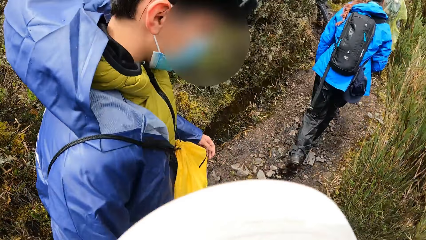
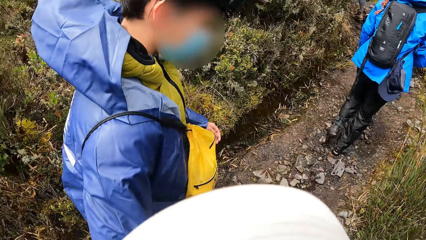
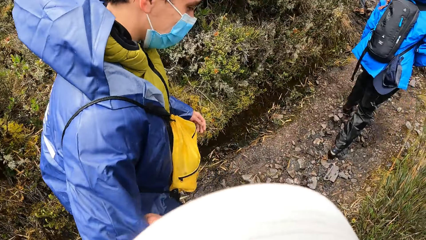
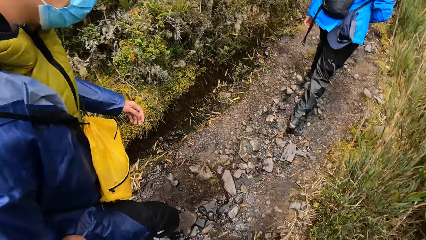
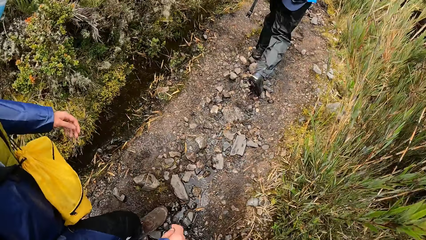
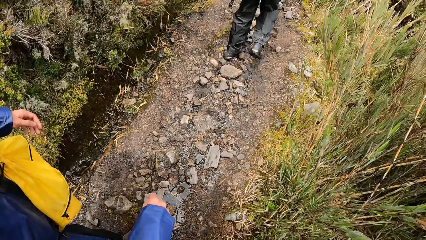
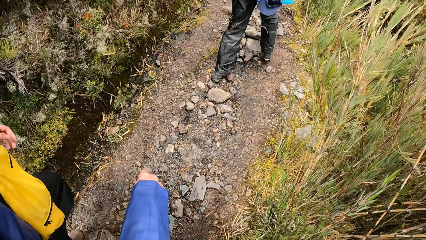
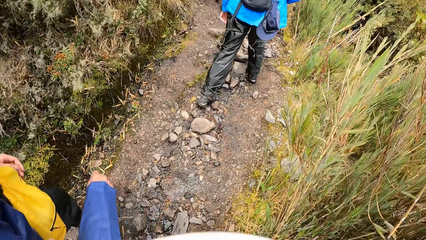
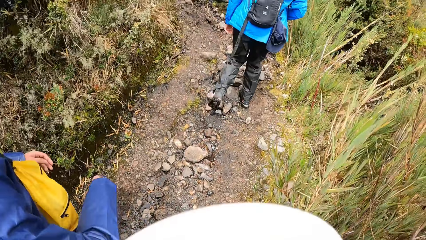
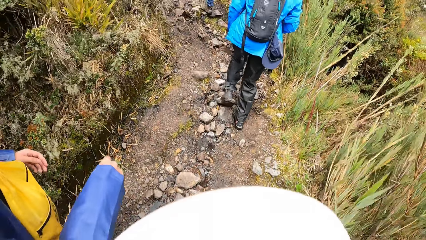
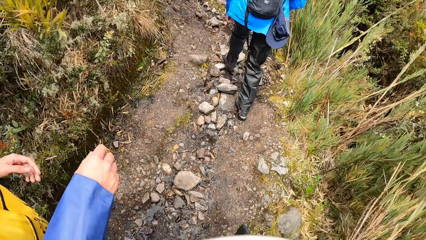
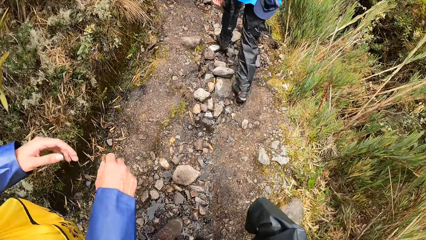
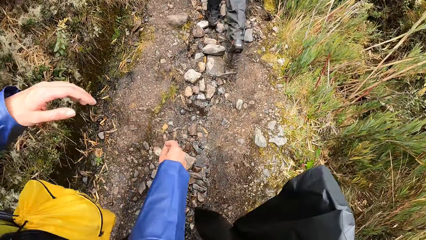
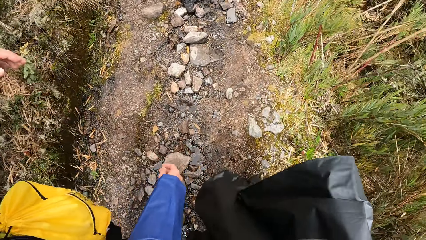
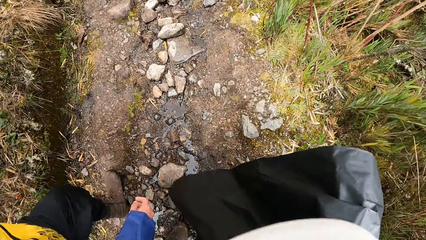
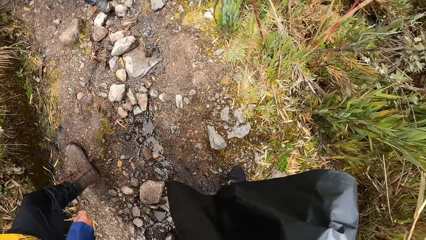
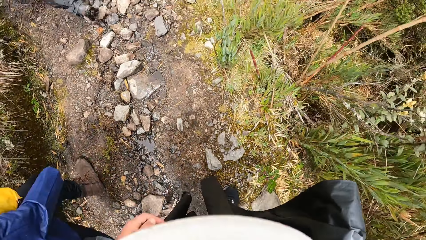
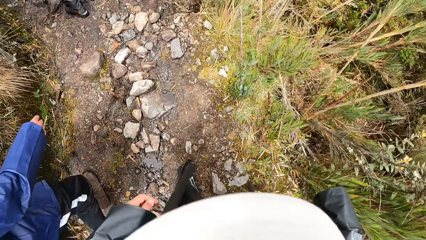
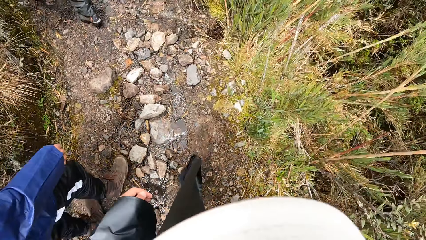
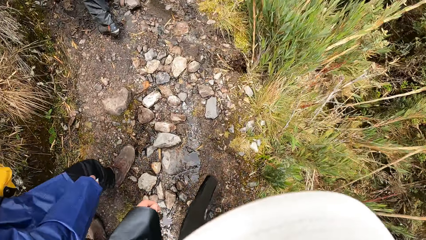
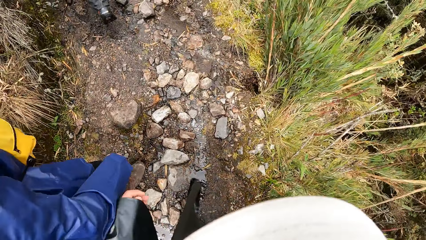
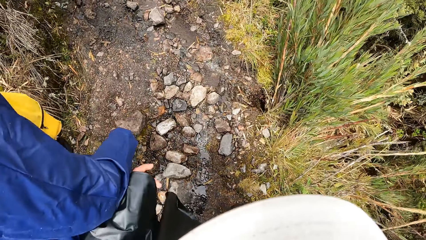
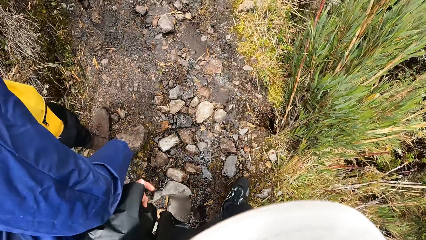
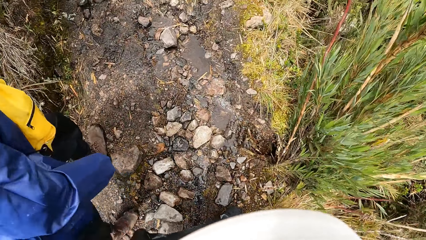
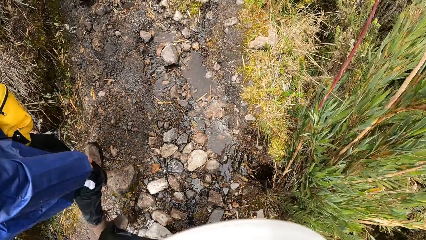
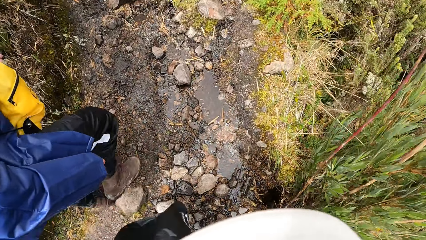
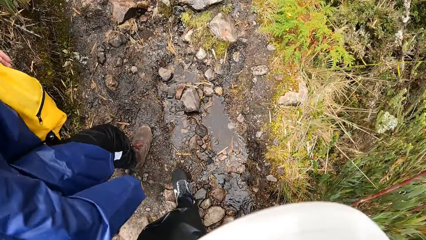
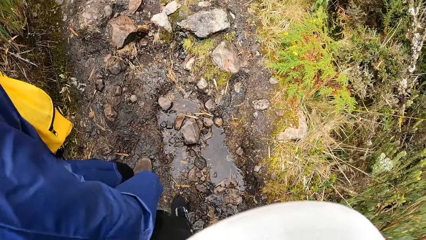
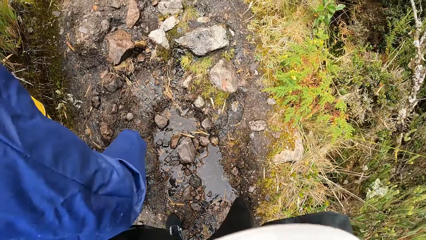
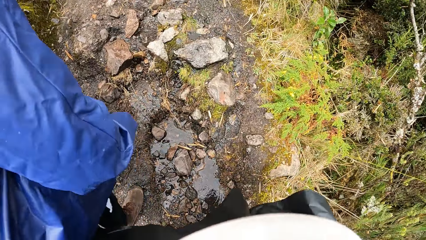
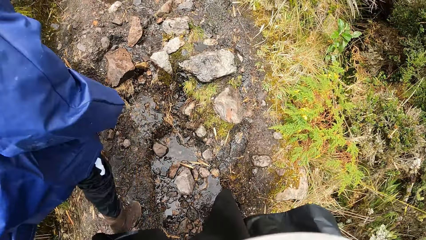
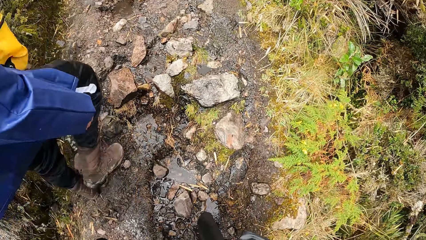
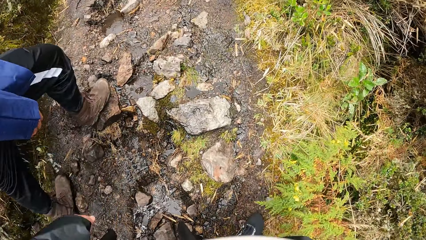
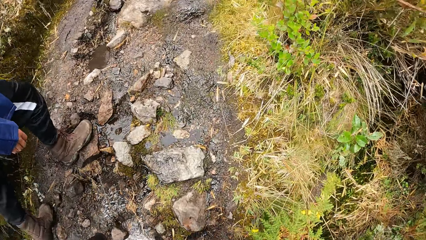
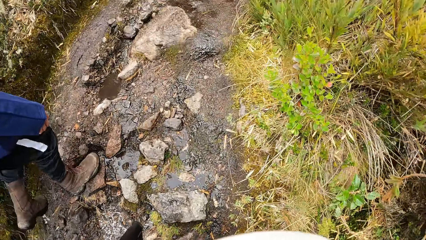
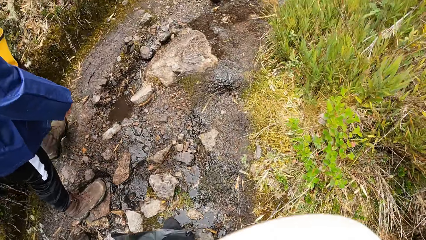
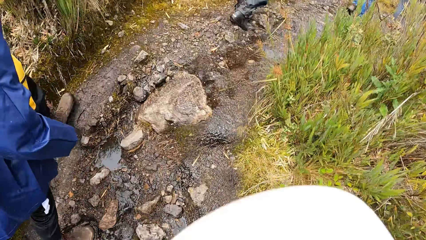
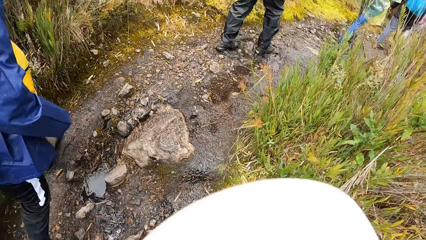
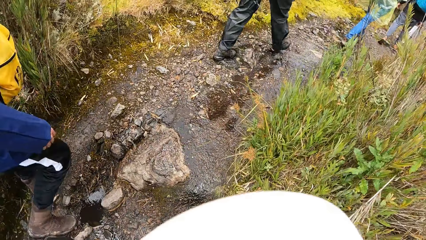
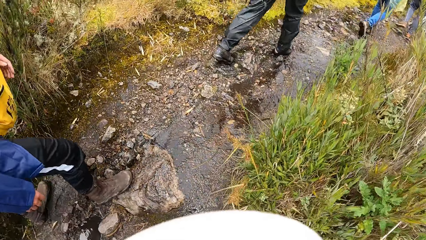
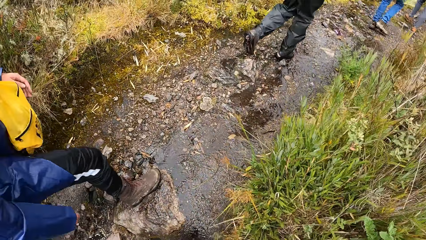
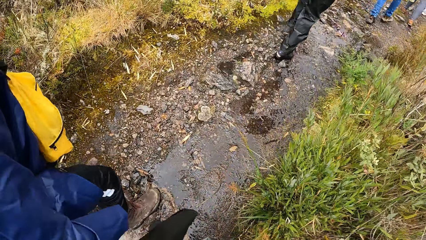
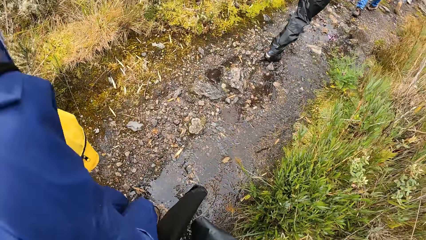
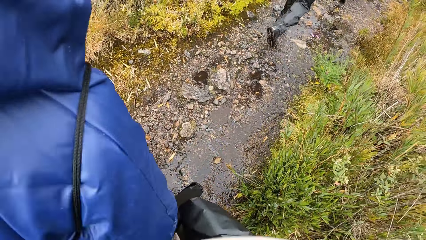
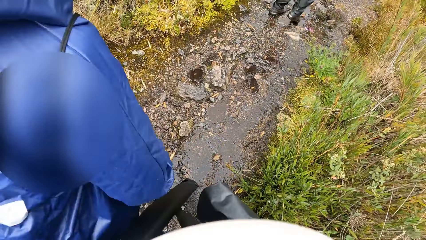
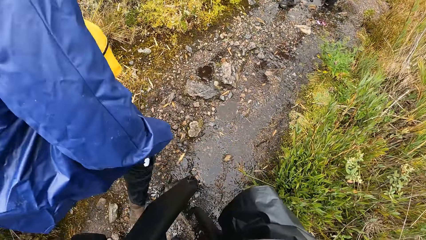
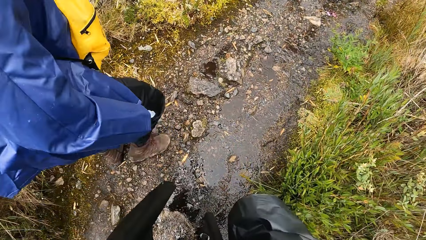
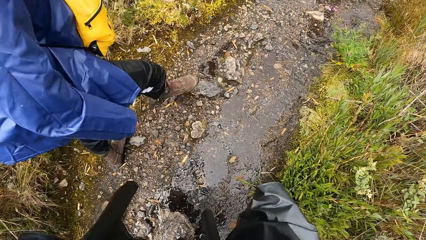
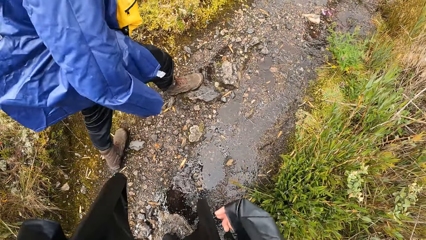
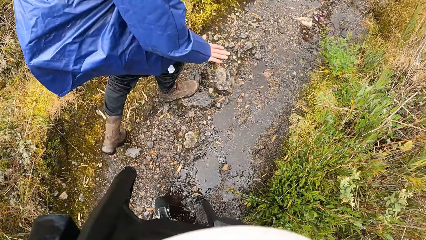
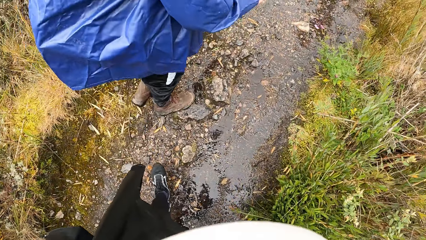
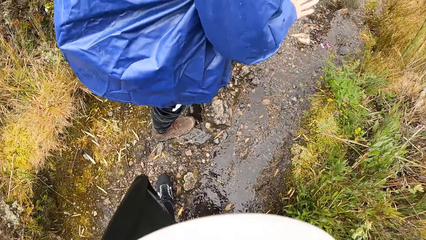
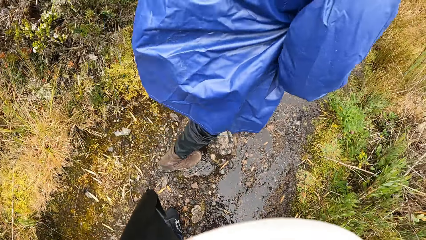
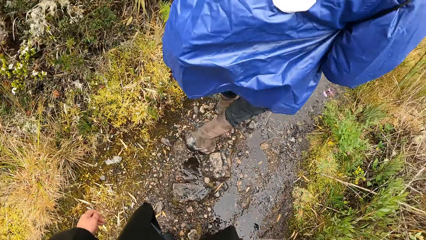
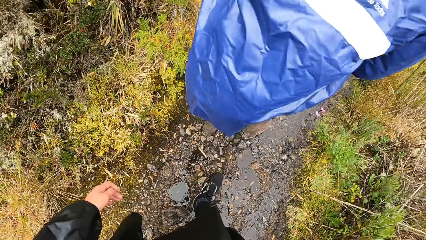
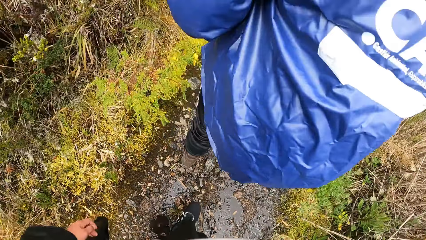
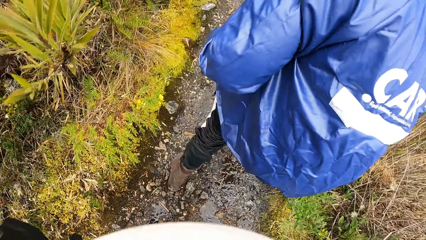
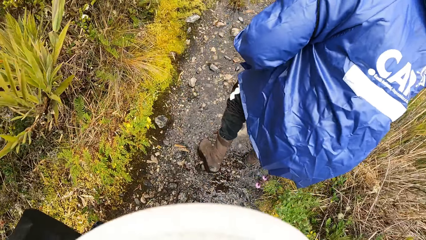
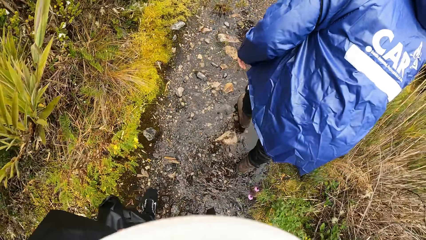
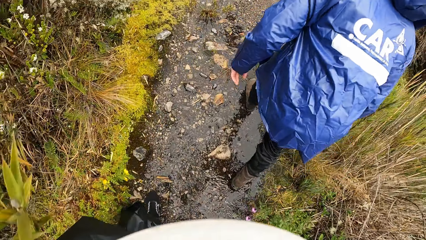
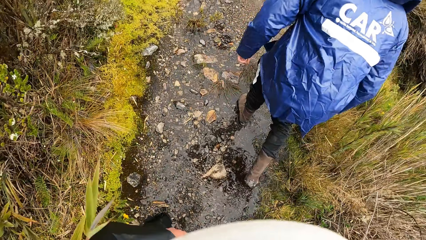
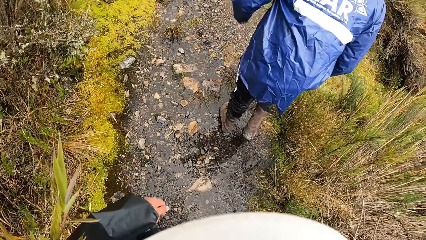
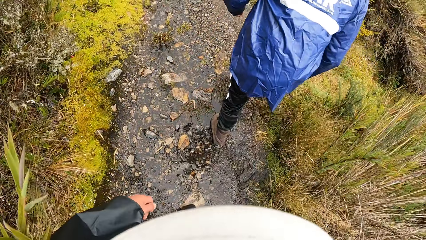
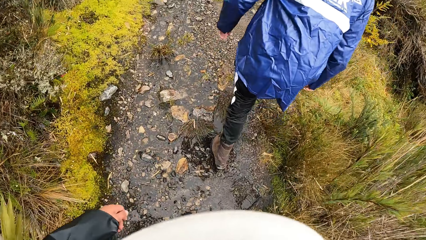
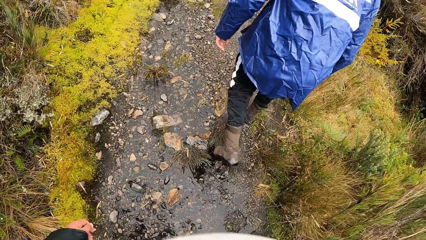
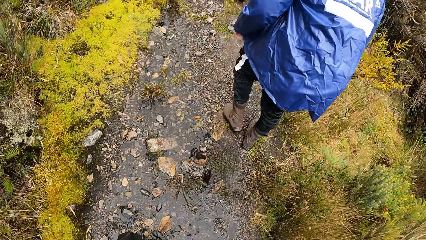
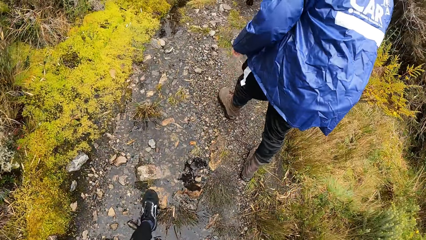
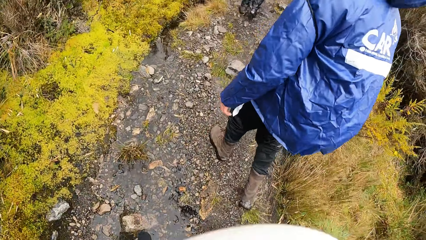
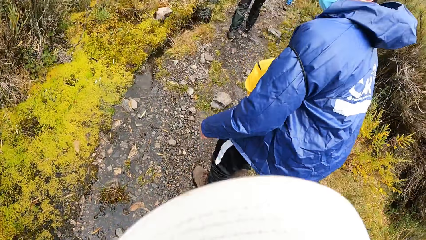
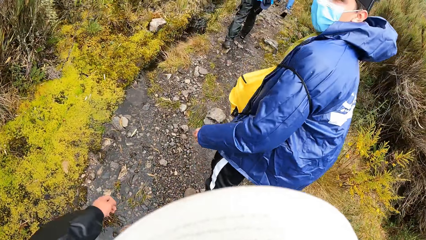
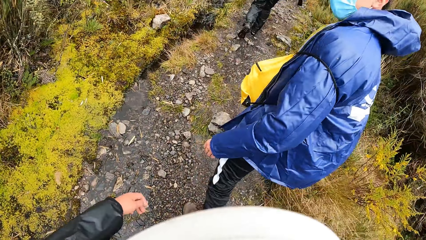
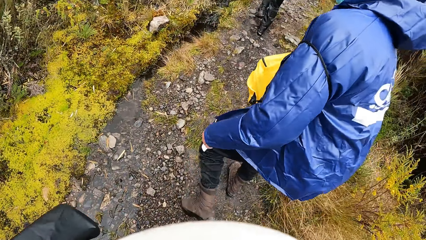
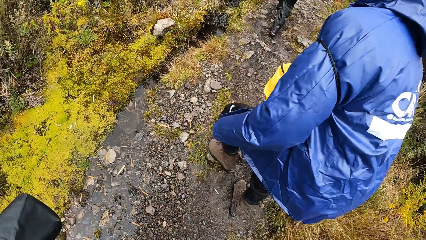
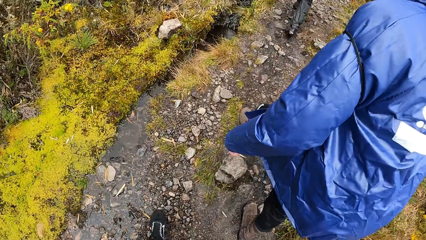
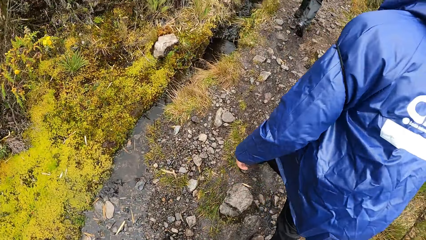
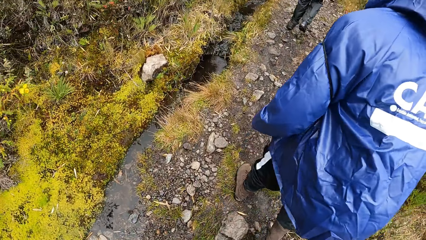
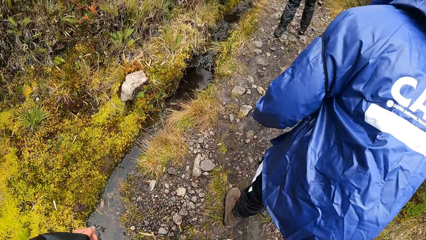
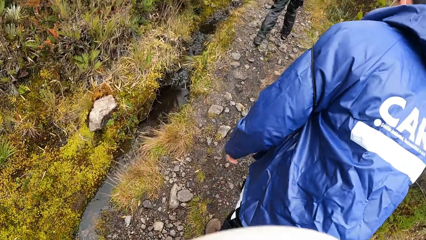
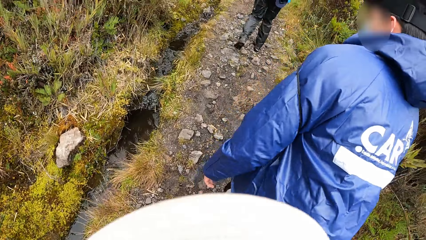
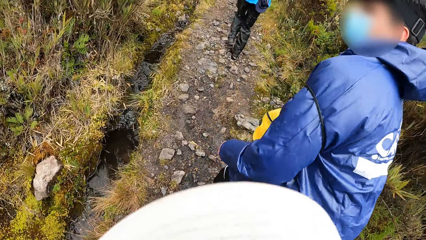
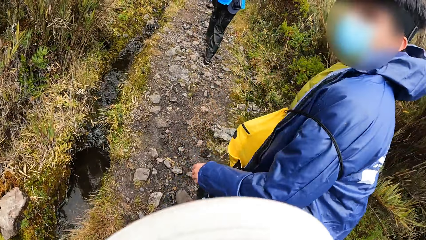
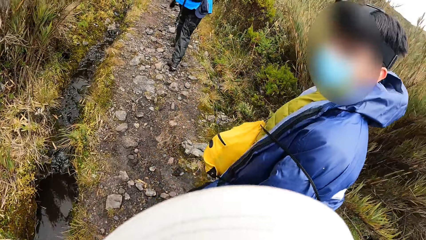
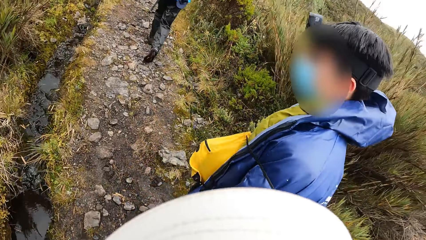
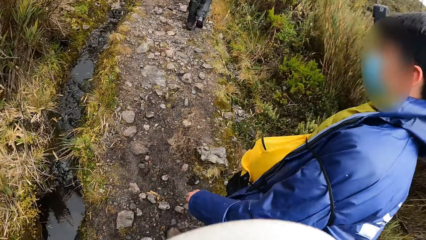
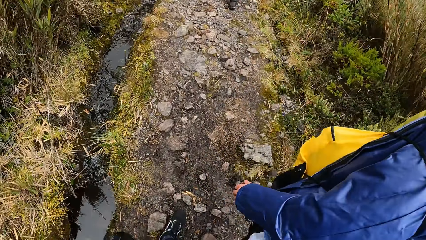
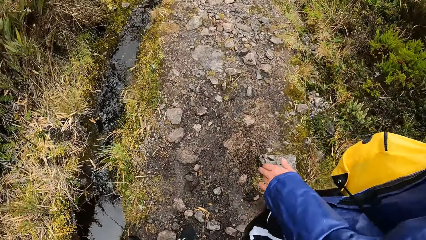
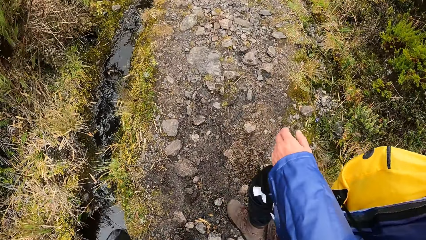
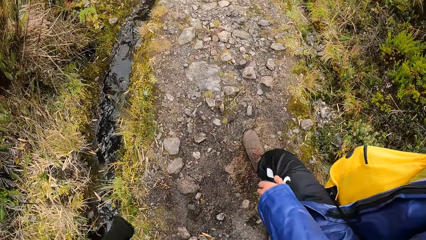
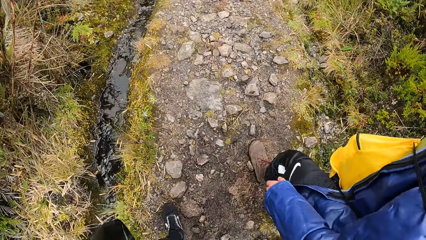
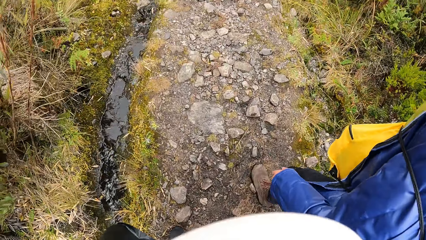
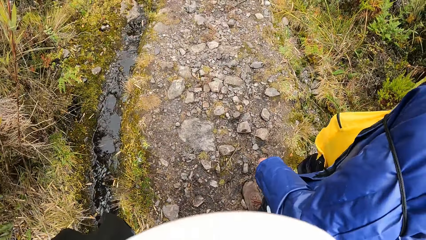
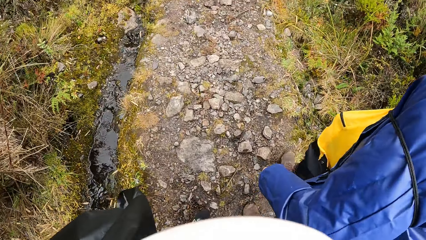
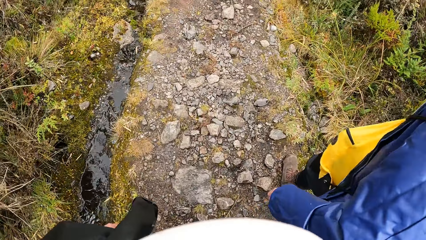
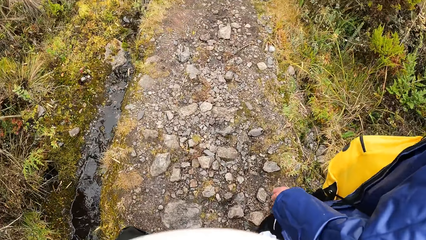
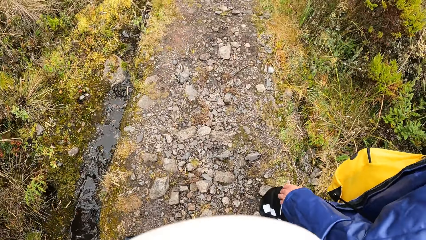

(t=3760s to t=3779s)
A man walks up the mountain with the camera wearer. The man interacts with the camera wearer. The man stares at the camera wearer. The man lifts the left hand.
